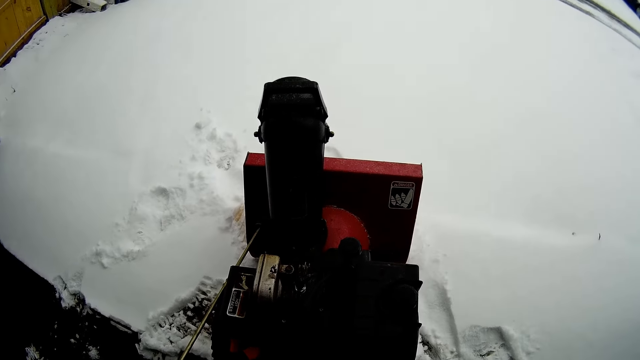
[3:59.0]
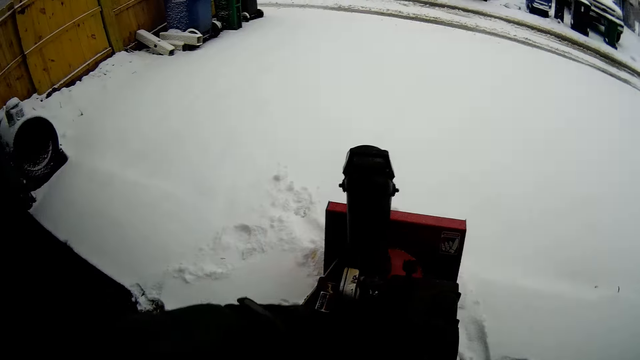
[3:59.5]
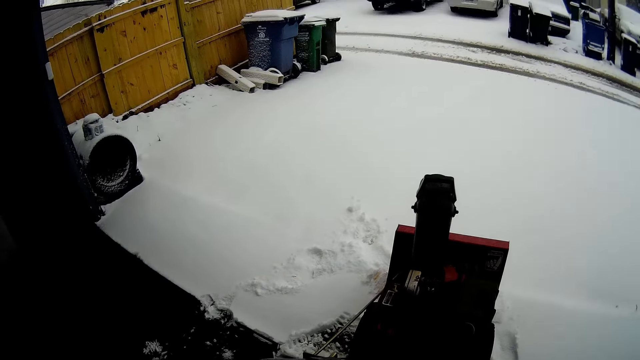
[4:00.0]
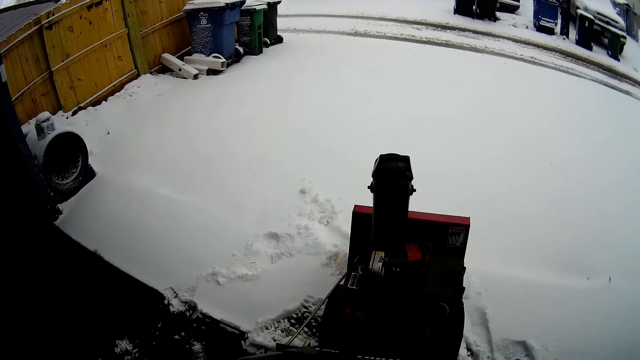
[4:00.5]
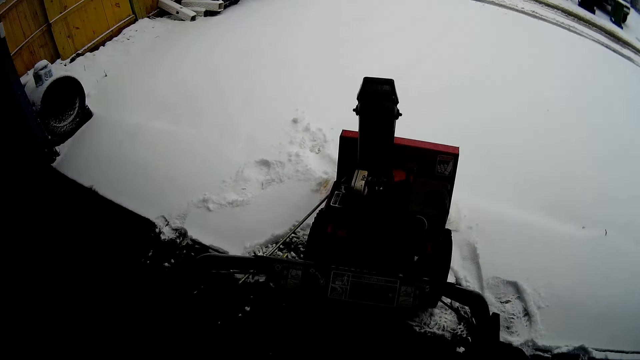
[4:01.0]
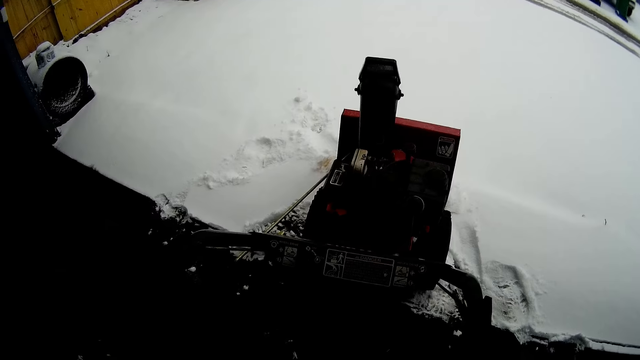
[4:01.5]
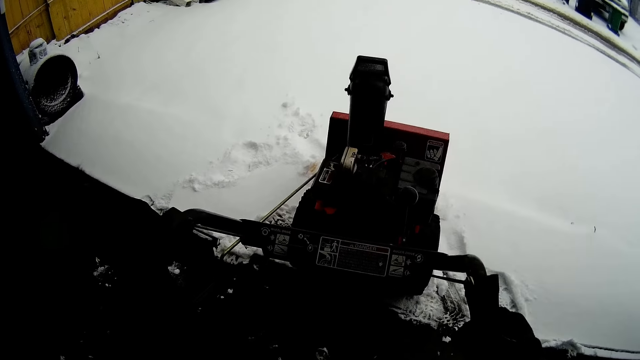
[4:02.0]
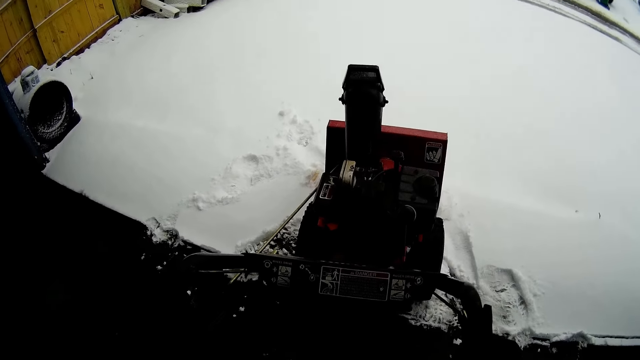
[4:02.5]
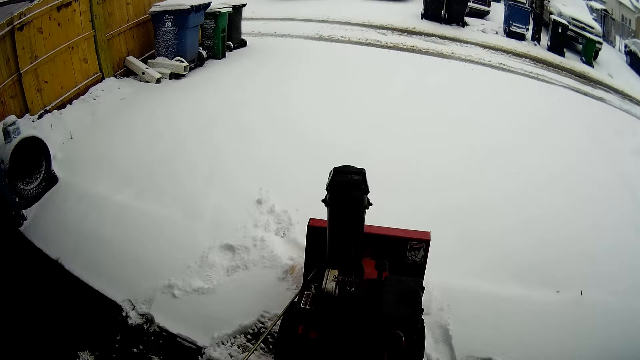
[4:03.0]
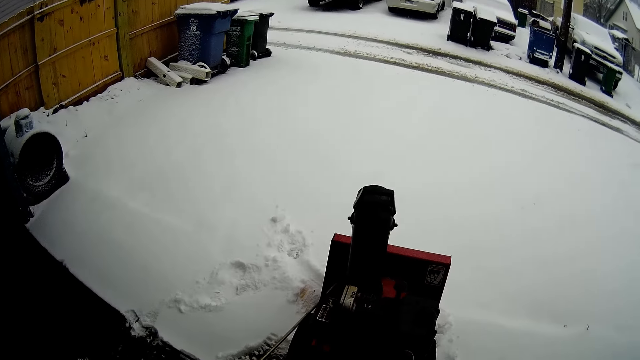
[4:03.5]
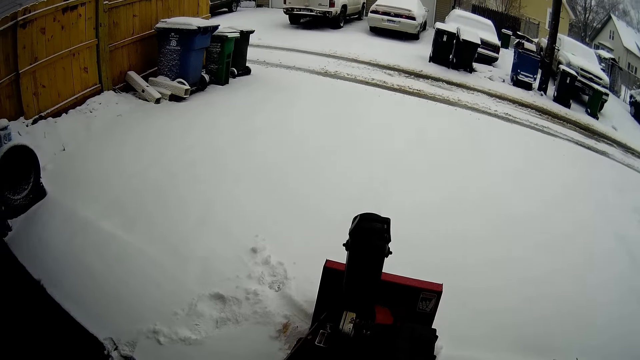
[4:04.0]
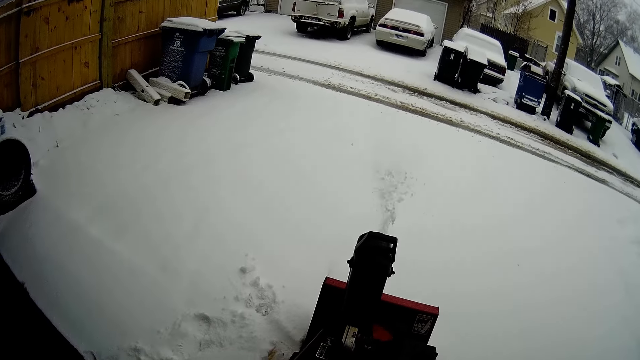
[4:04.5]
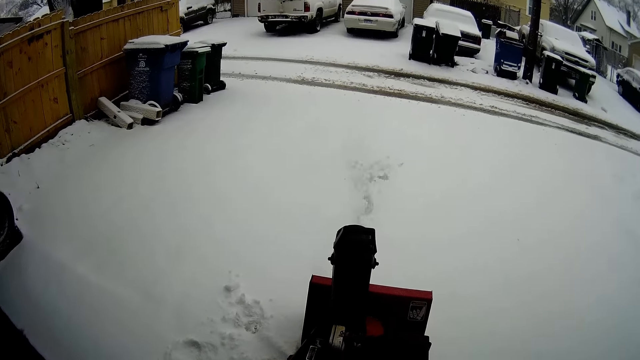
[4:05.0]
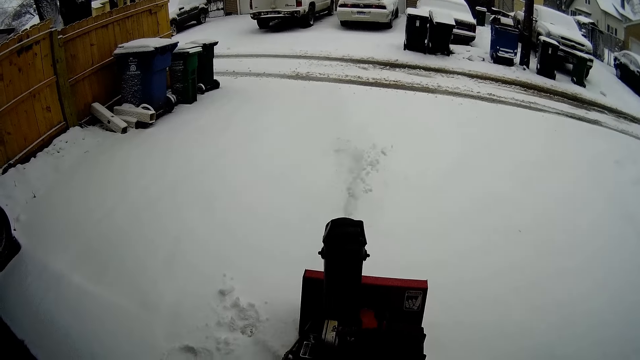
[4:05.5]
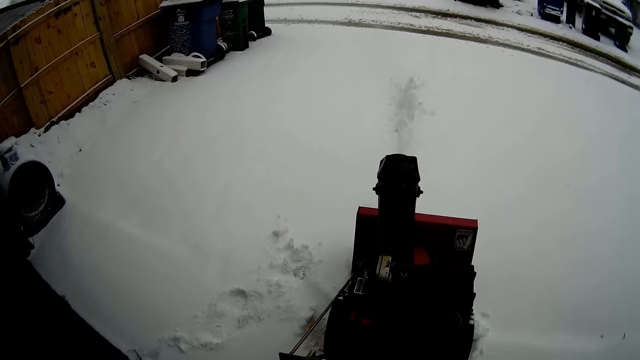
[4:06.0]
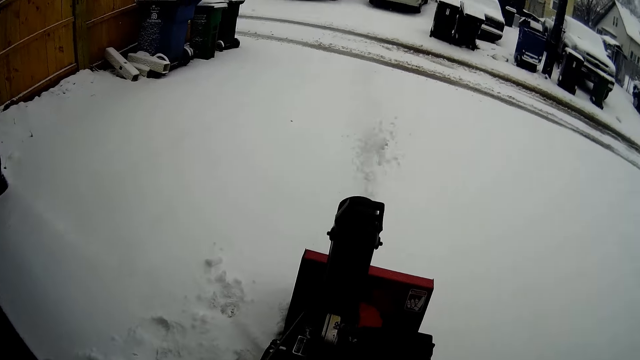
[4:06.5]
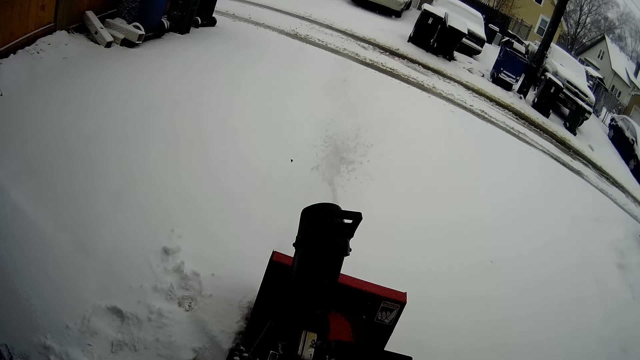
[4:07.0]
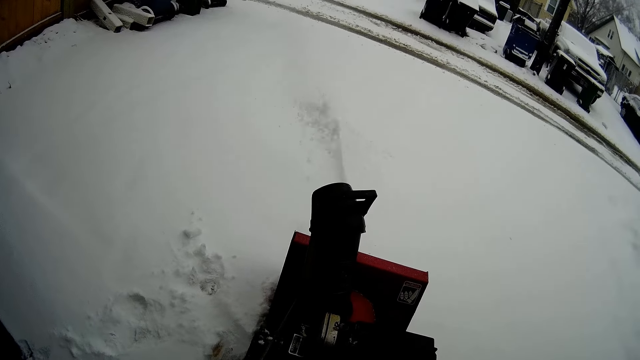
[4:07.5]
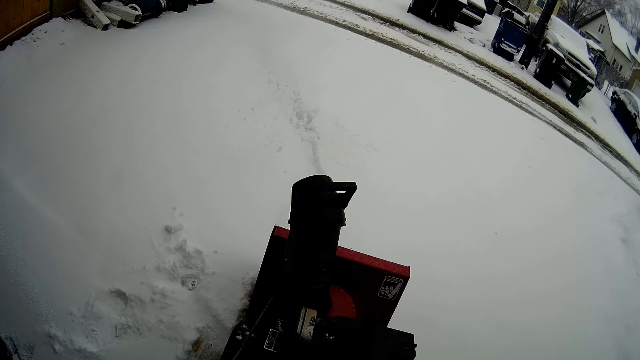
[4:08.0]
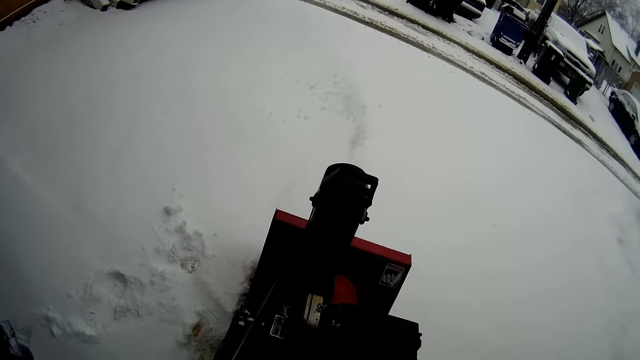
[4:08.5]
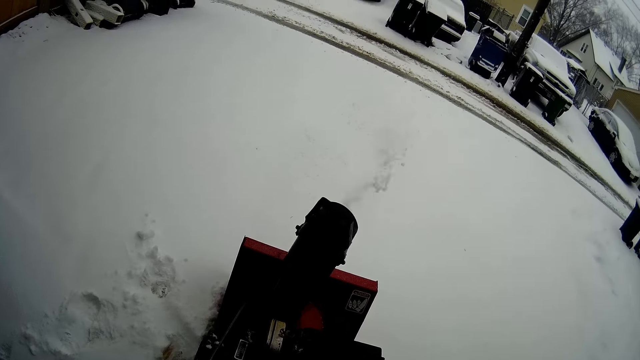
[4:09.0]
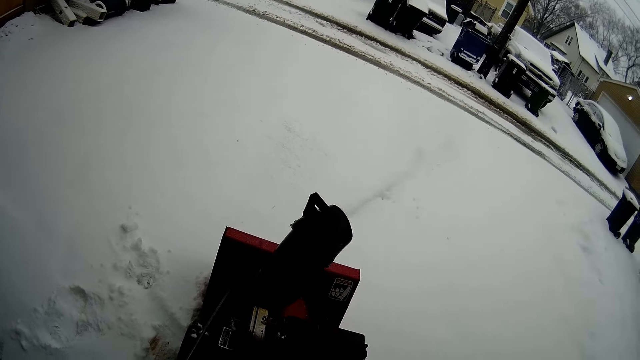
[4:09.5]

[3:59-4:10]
The camera wearer holds the snow flite handles. They look around the area. They operate the snow flite. They test the snow mini skid.

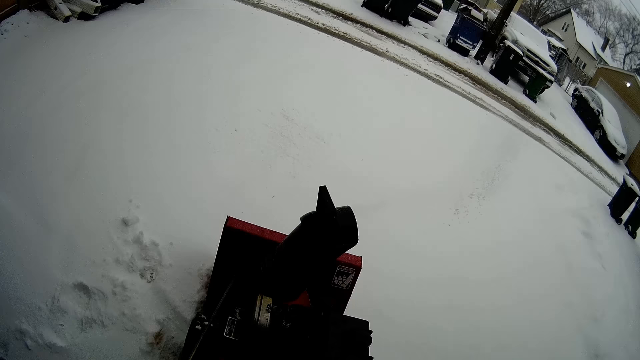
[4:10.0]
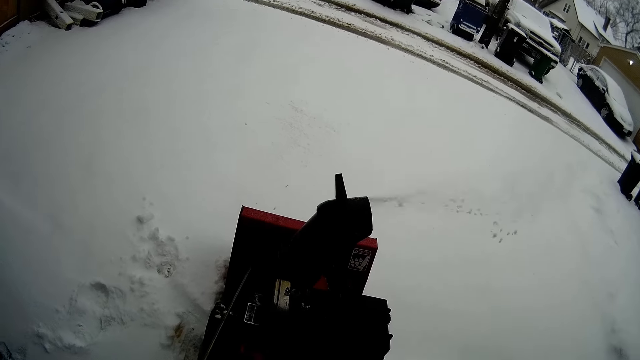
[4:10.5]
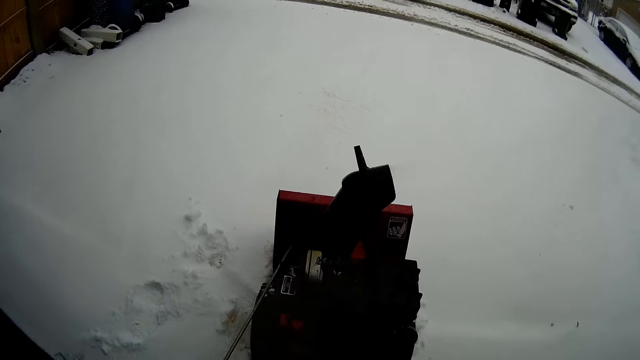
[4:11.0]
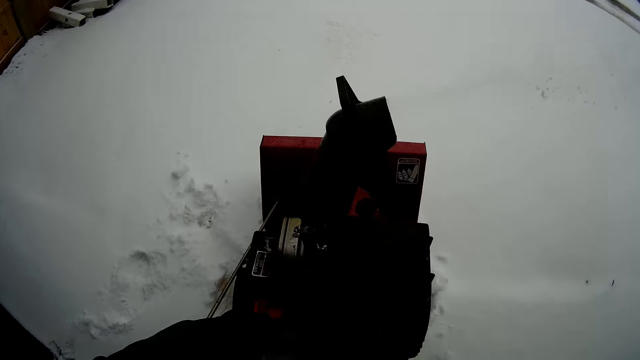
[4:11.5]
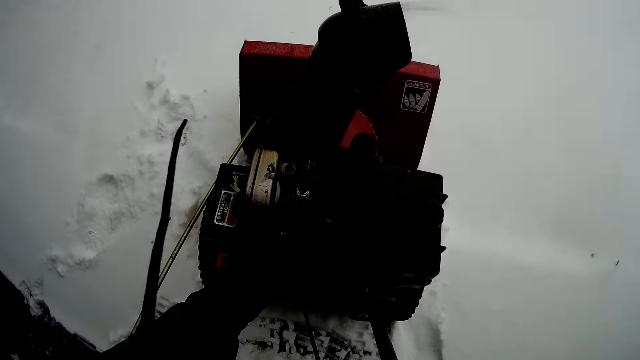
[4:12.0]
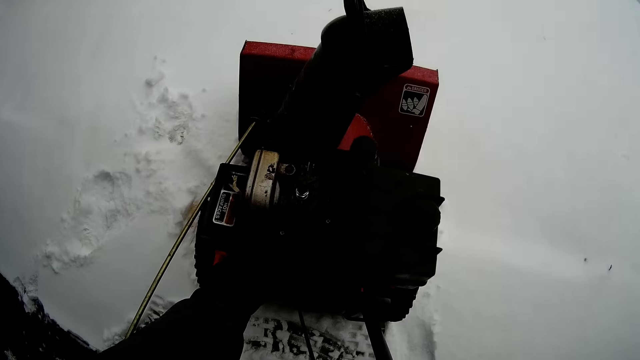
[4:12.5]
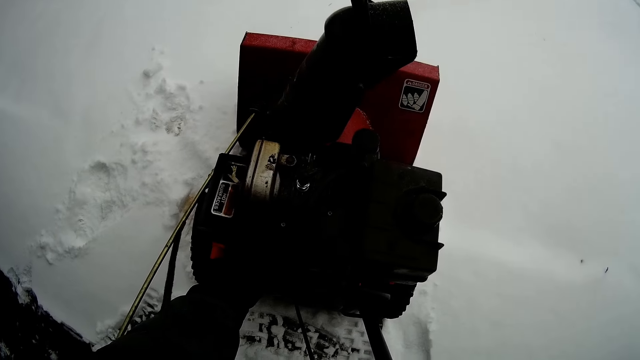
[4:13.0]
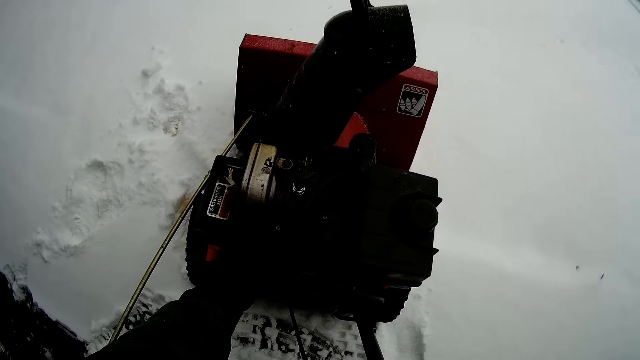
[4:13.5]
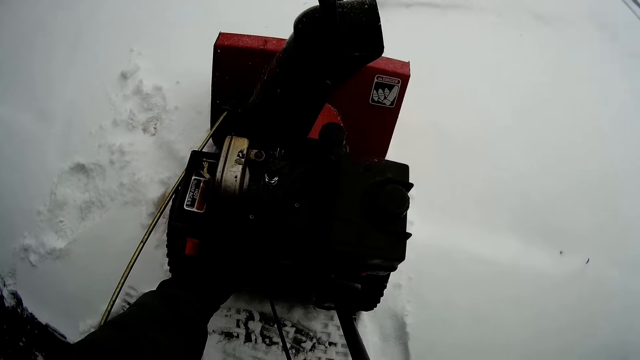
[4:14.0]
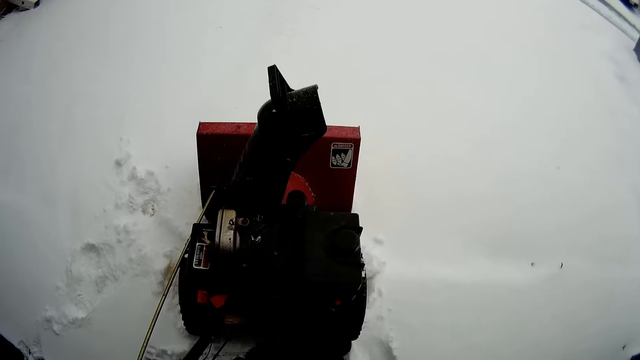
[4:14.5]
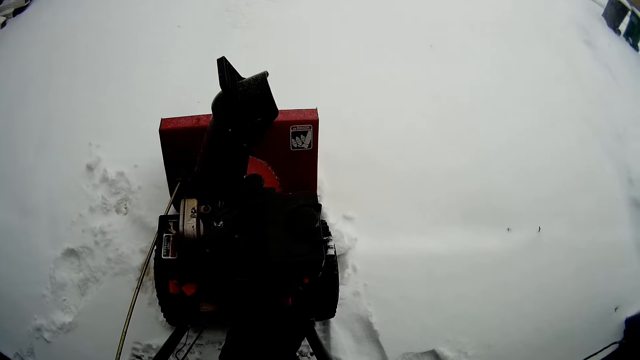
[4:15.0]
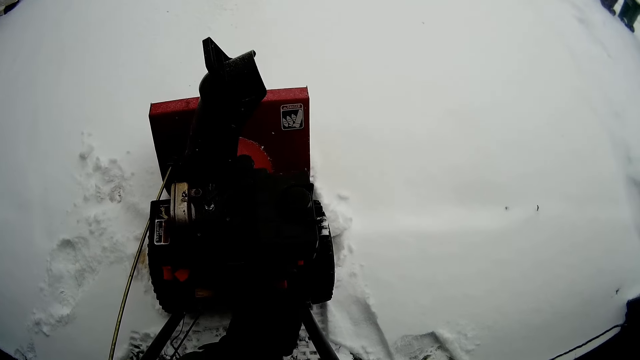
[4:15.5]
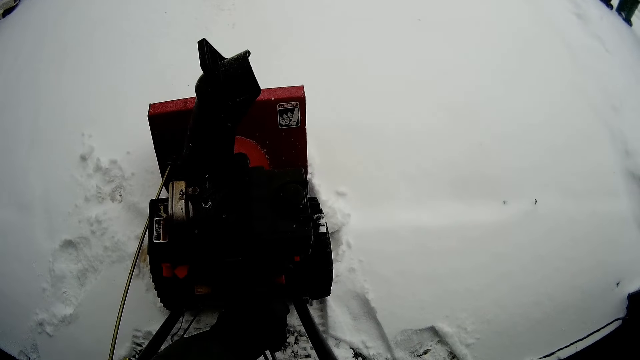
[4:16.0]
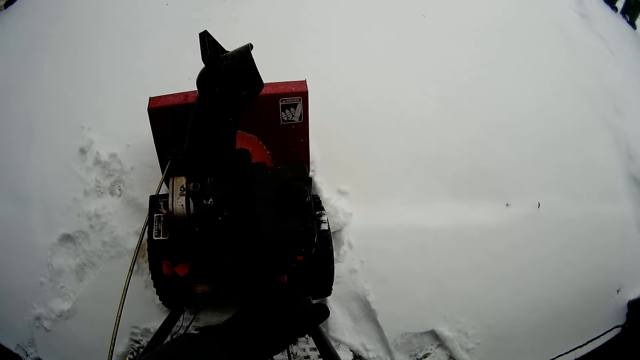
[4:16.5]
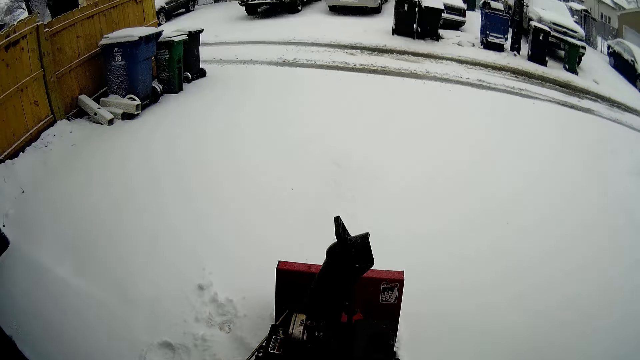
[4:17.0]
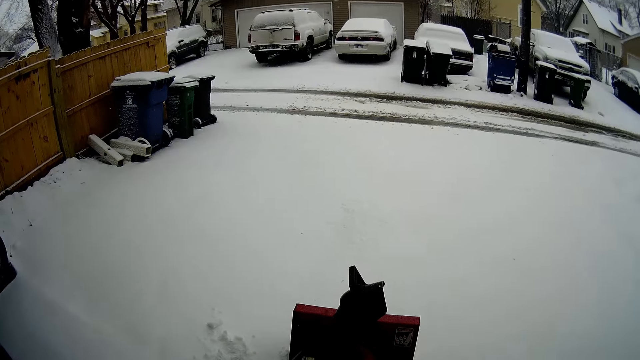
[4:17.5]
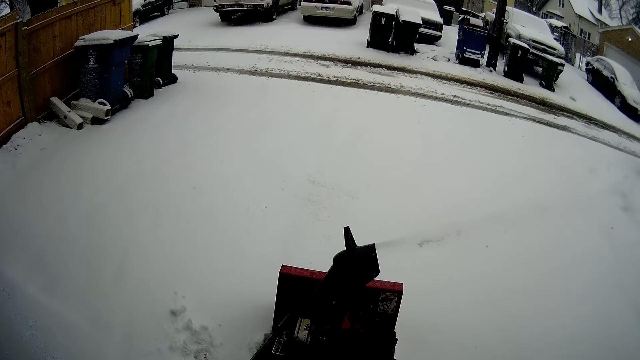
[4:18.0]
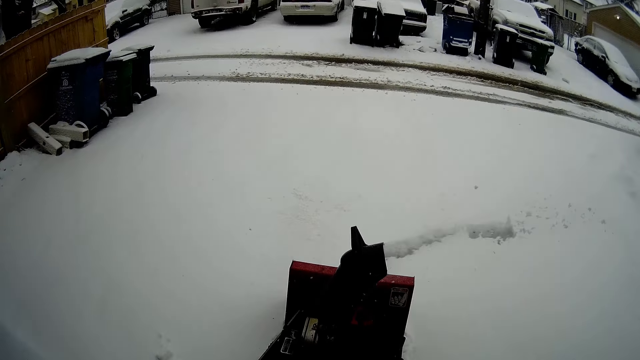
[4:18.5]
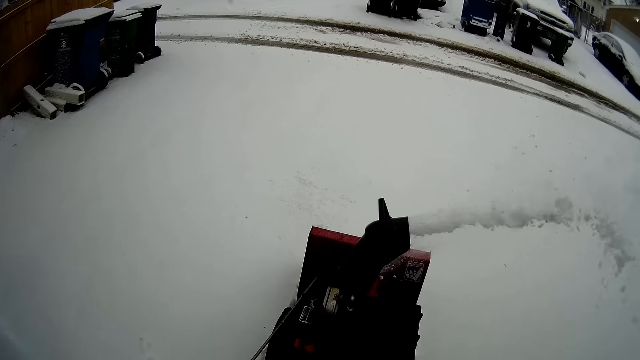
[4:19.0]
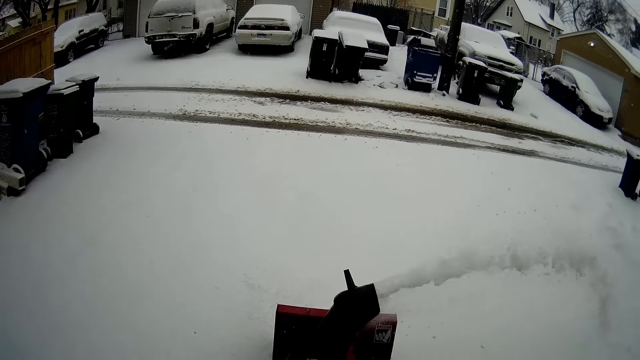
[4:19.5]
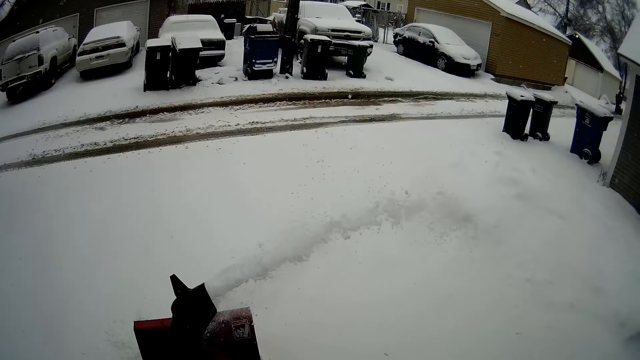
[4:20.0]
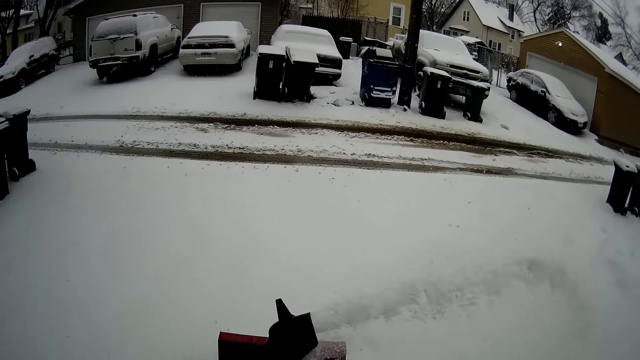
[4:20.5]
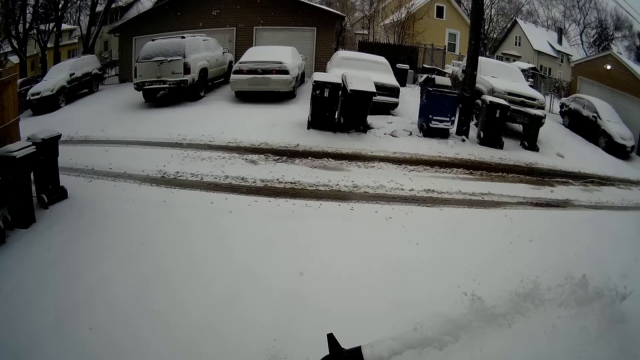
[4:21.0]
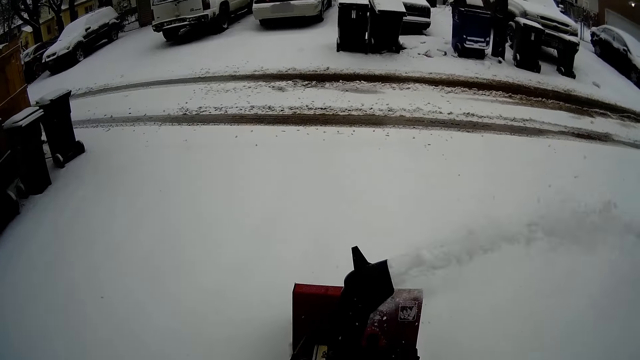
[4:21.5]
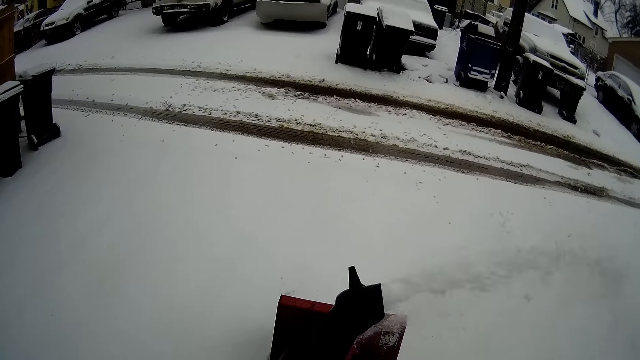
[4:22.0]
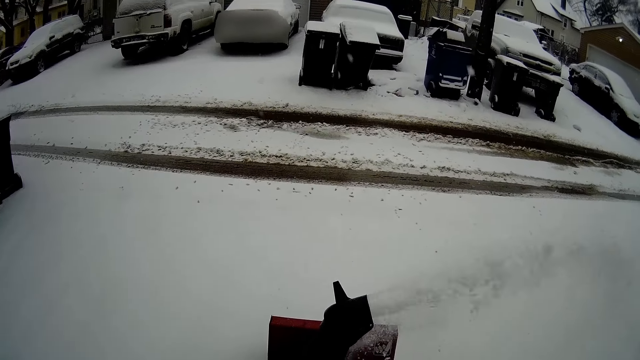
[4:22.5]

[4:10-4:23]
The camera wearer touches the snow flite. They move the snow flite gear lever. They look around the area. They operate the snow flite. They blow snow with a snow mini skid.
